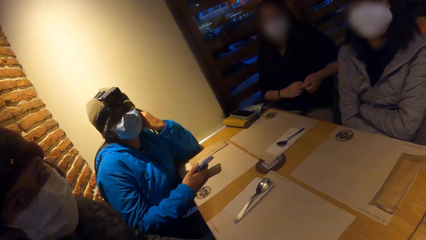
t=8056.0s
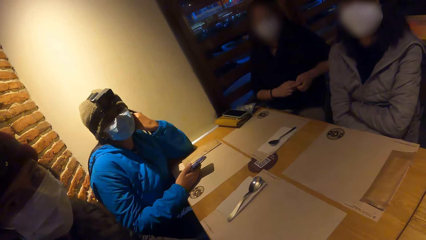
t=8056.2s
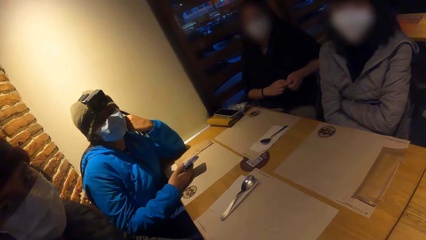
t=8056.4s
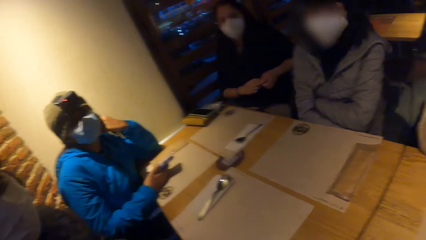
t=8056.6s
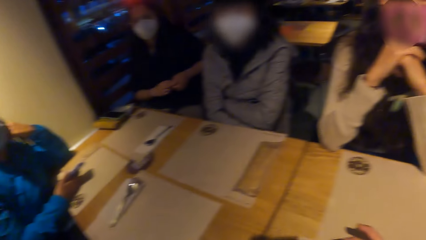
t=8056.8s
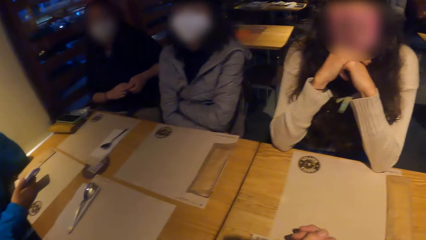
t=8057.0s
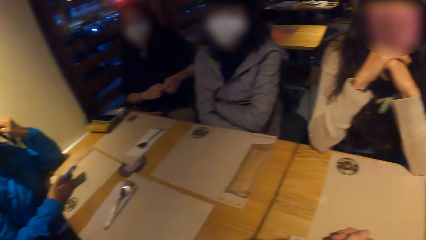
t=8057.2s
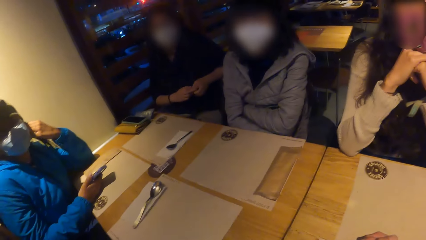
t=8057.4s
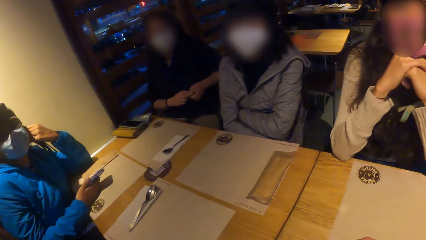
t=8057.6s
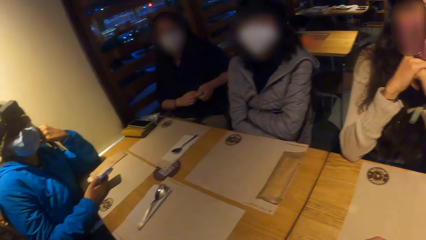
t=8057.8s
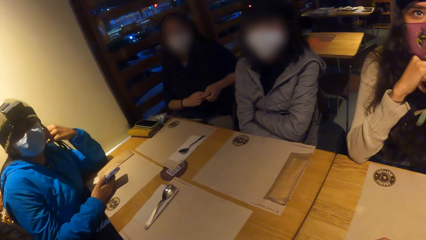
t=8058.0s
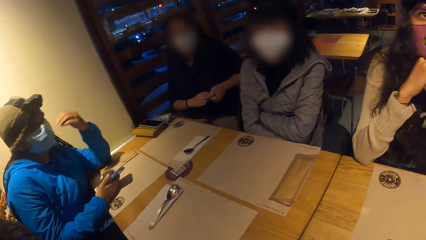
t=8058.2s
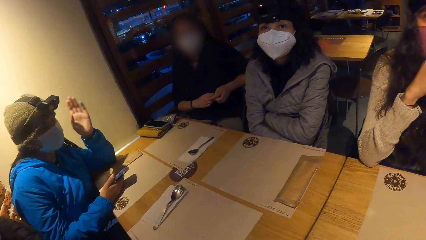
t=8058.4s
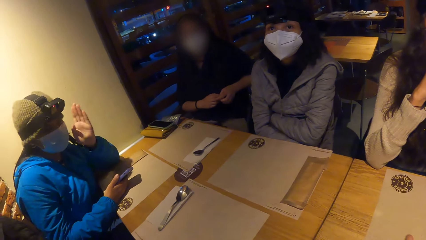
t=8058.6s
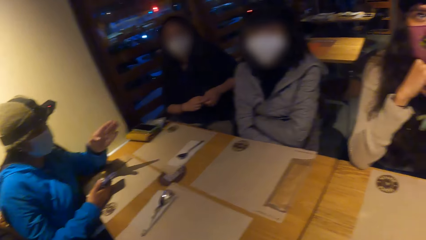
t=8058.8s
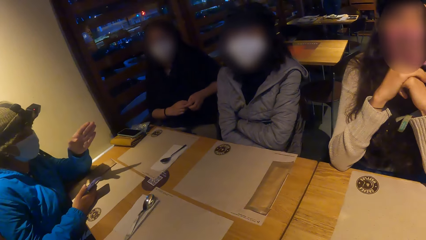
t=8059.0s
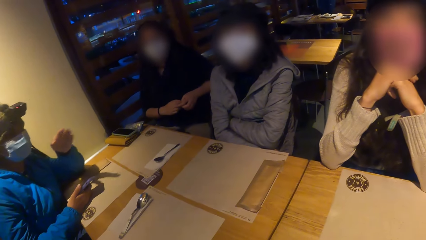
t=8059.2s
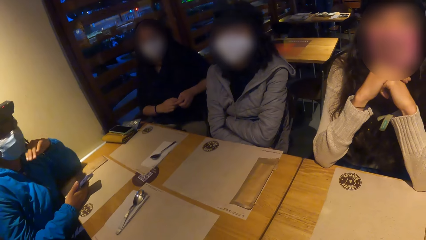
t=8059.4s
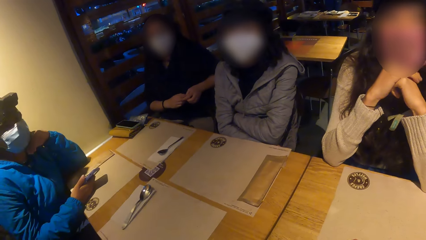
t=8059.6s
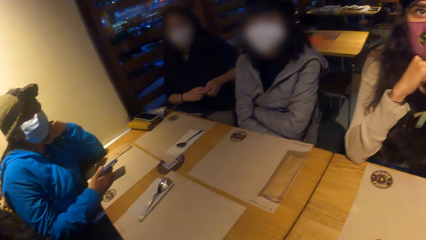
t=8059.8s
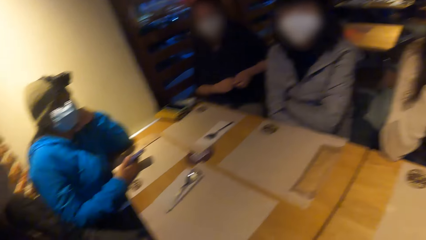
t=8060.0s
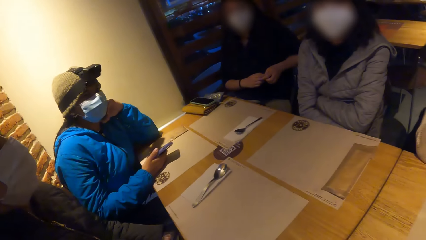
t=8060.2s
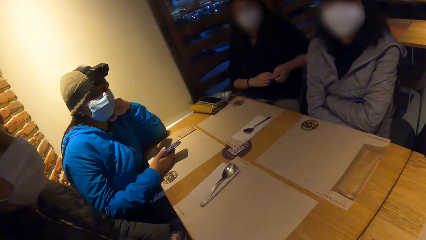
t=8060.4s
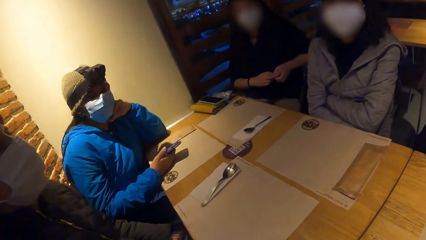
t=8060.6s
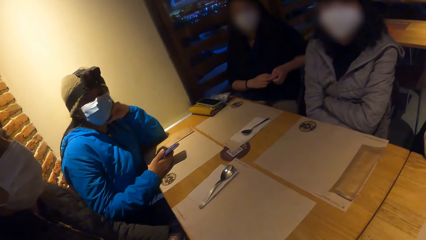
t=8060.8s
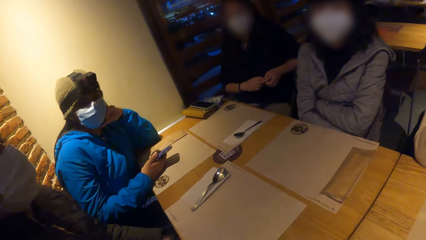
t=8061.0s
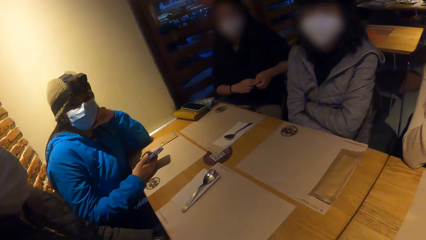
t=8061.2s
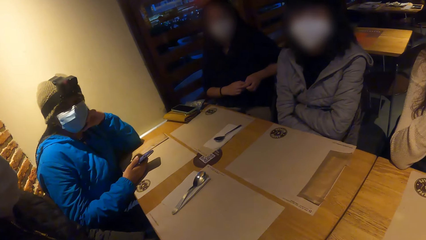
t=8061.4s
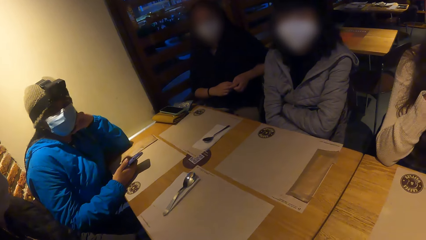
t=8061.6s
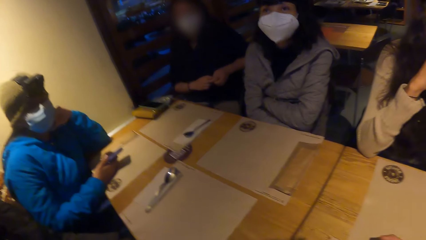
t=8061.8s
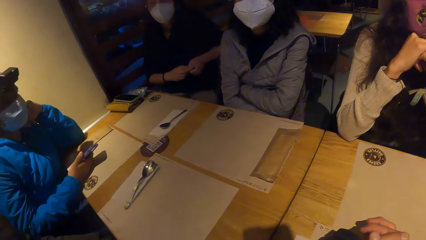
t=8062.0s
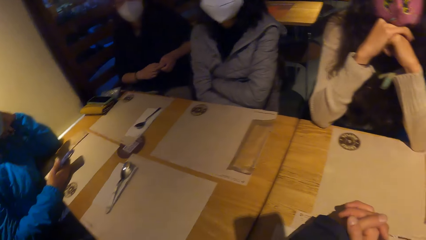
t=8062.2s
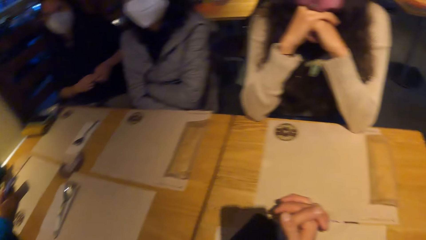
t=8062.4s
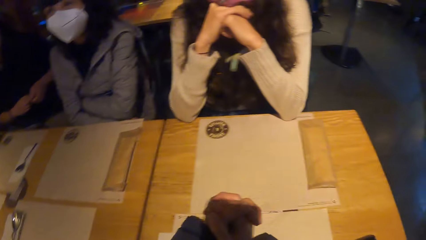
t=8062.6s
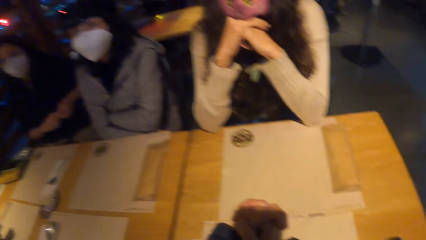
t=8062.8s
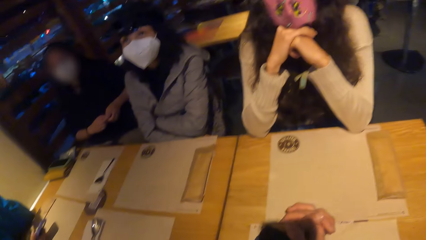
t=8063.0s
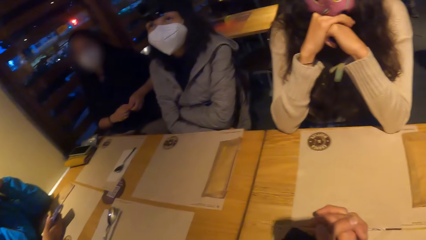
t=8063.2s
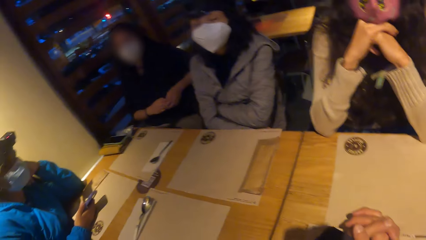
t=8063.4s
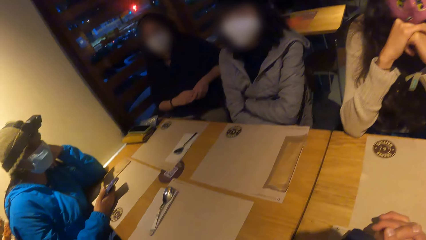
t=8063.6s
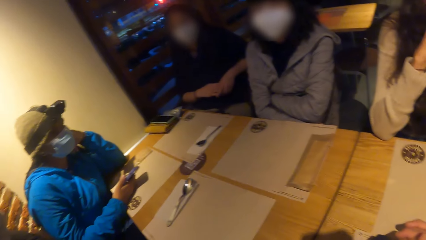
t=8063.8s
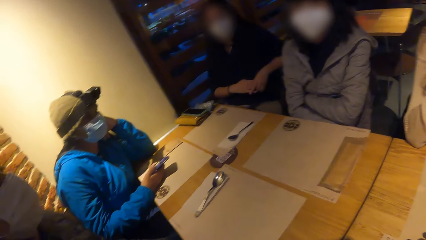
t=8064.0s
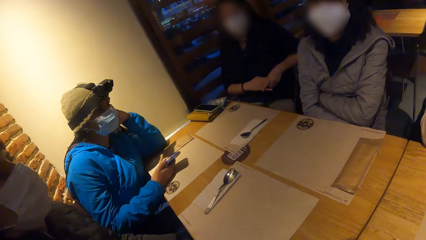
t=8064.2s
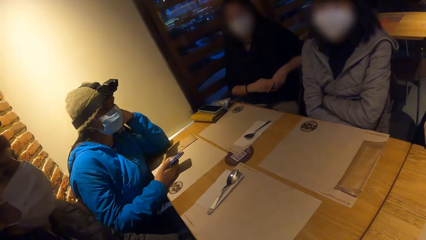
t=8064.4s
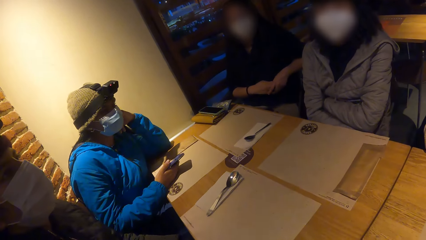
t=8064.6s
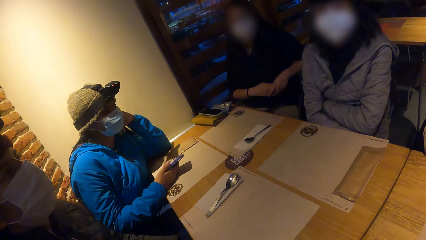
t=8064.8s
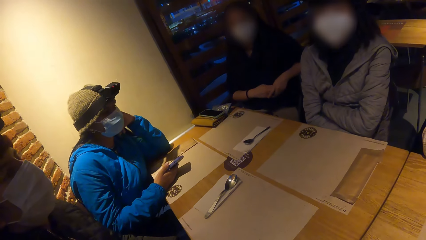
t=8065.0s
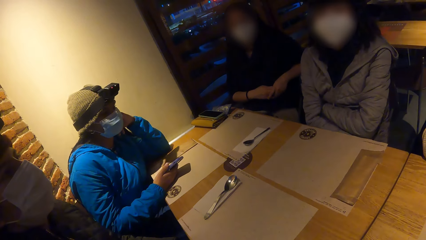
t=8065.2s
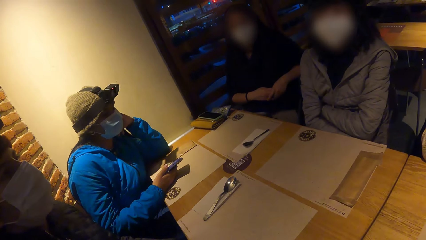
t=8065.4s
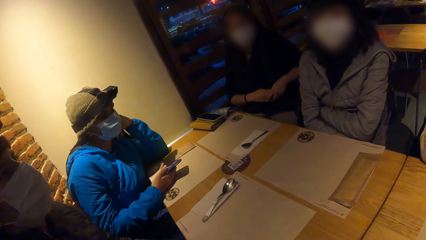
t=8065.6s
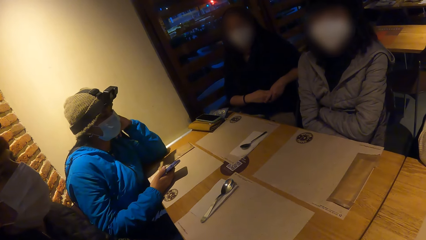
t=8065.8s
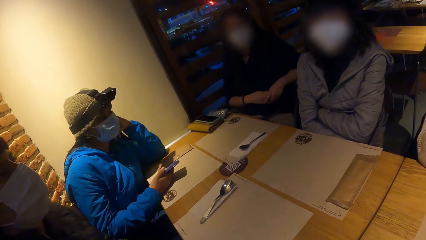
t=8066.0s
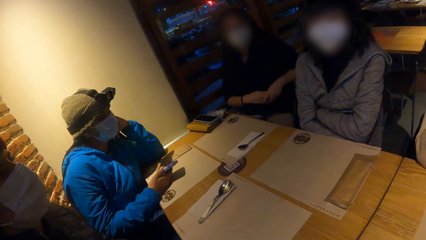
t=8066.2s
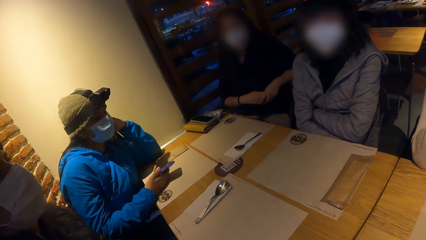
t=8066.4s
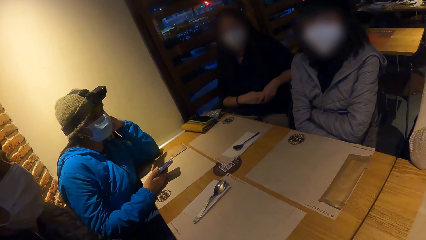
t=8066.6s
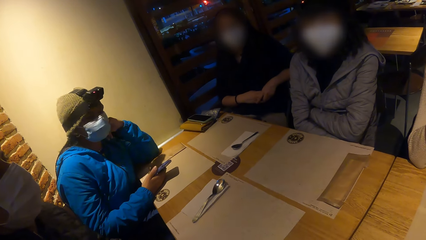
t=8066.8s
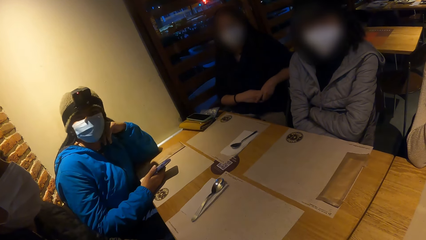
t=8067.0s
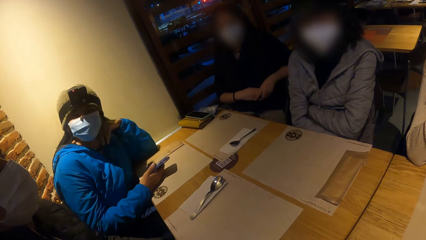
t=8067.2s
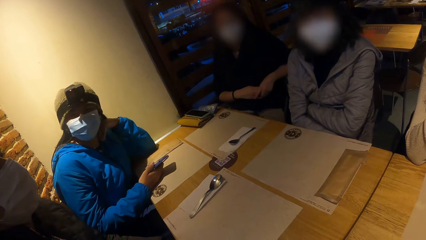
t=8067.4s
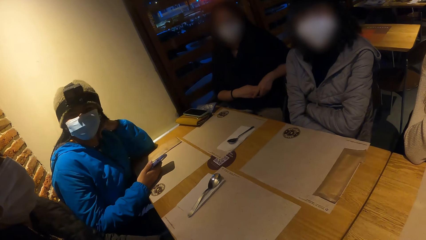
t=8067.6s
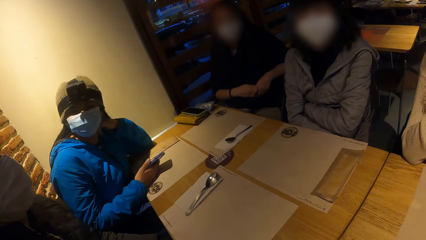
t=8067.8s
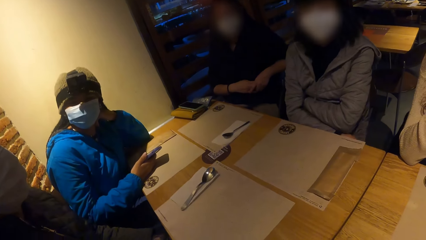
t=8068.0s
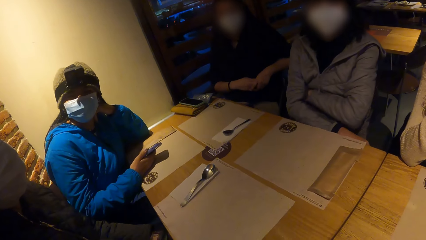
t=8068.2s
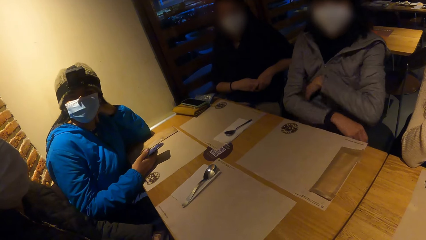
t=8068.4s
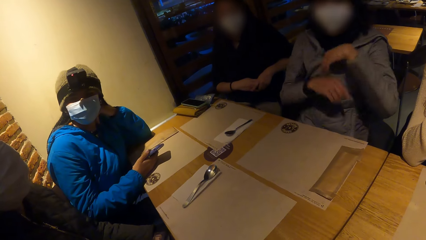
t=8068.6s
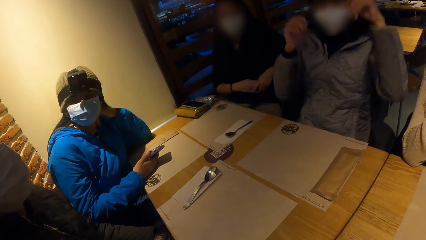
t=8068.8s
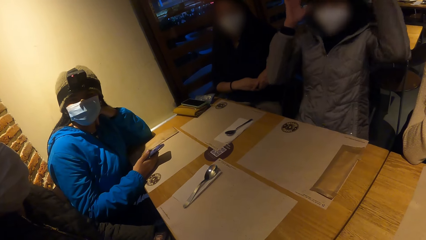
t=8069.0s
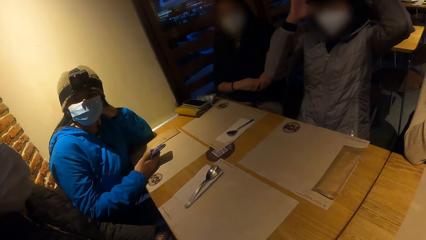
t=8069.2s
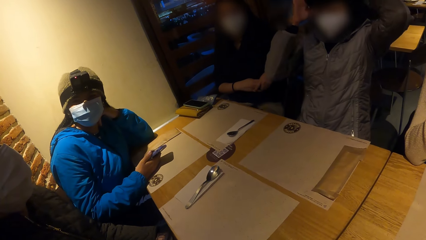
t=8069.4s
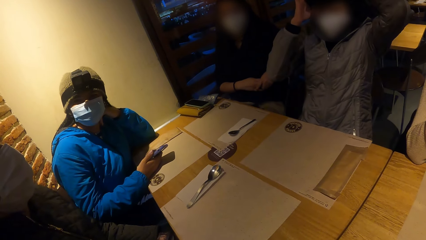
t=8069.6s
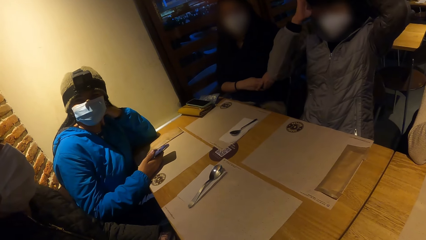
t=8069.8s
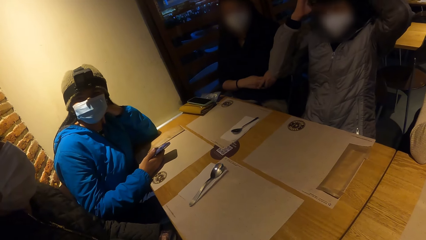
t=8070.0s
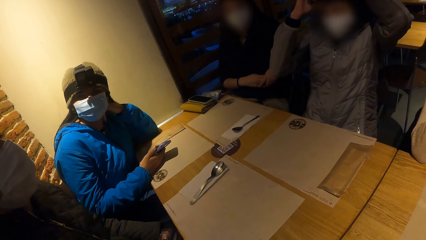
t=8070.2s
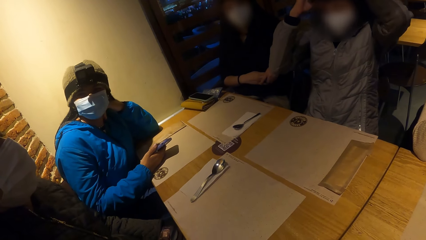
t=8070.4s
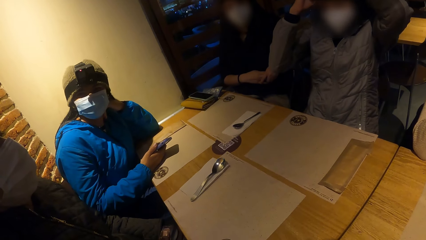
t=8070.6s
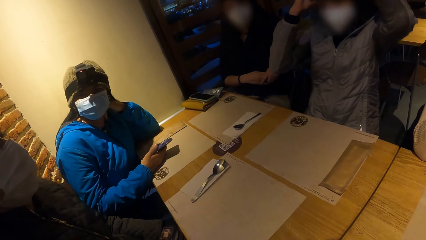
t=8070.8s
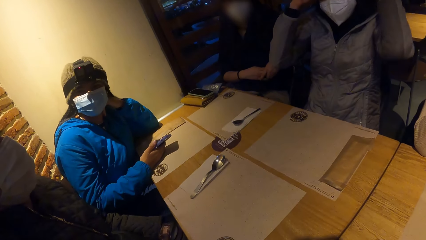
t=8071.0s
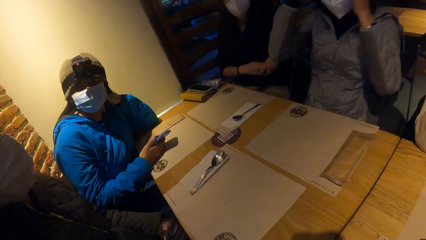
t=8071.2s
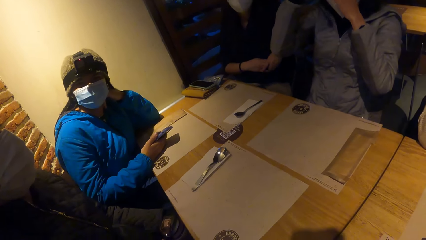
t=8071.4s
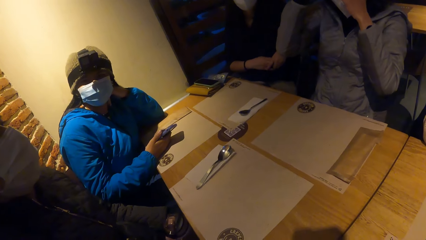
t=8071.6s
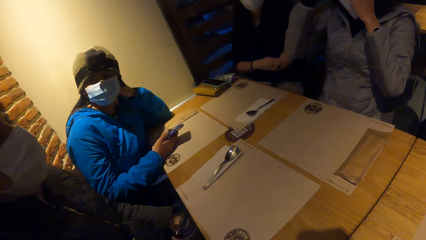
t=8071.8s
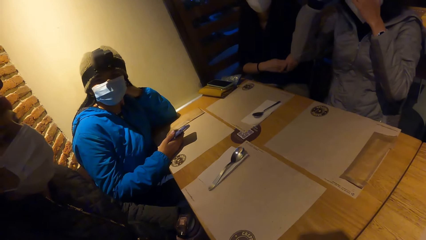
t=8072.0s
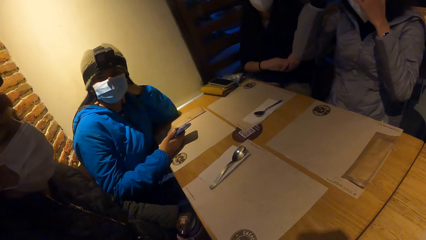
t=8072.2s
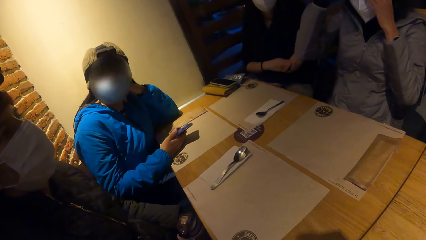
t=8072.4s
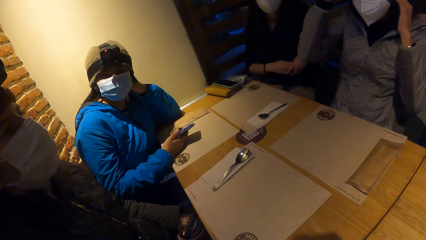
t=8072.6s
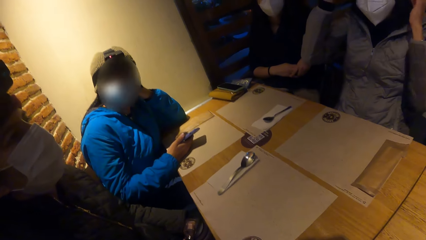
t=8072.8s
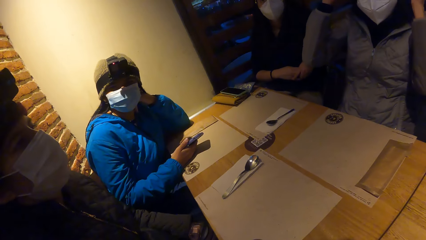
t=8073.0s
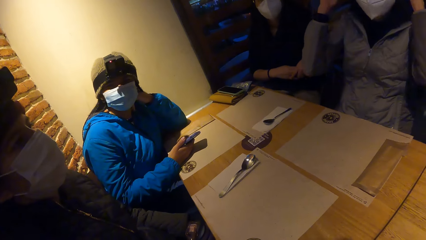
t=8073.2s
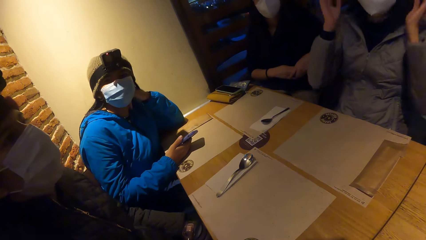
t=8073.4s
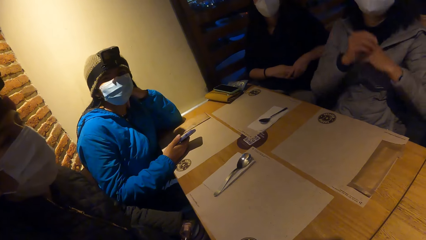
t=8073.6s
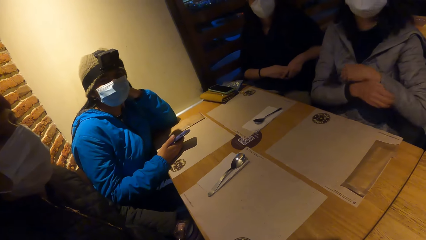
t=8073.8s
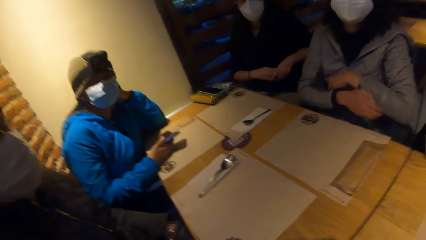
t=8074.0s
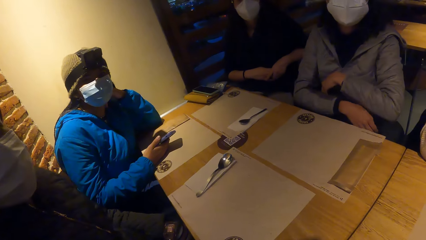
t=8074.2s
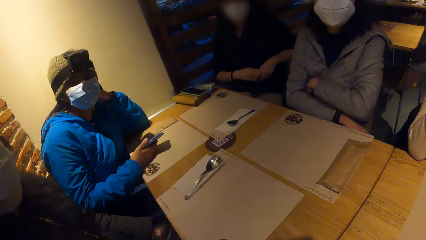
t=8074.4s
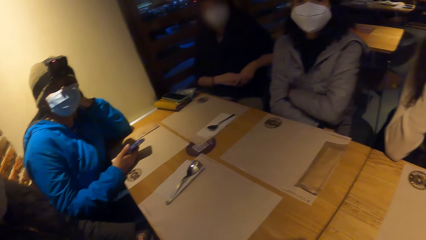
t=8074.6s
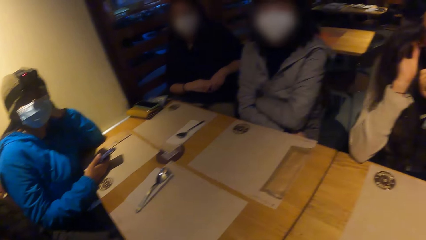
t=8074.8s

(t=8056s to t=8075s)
A man gestures at the camera wearer and several other people. A woman adjusts a head gear on her head with both hands.
